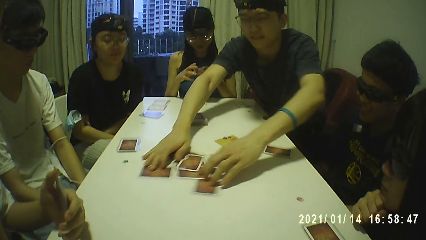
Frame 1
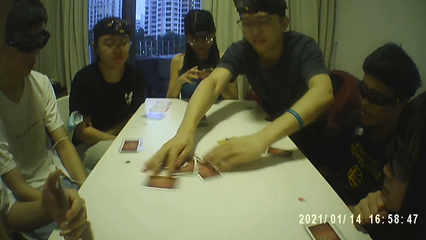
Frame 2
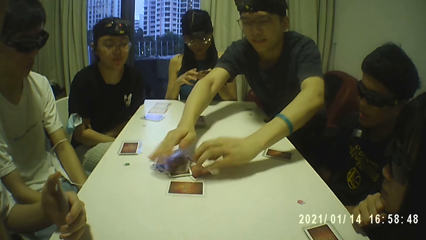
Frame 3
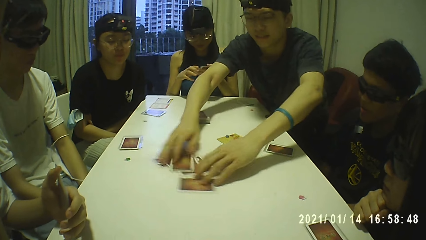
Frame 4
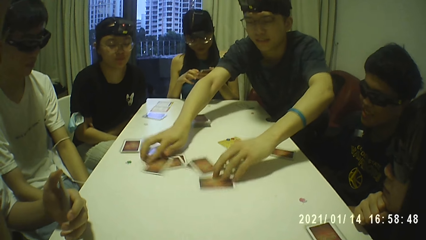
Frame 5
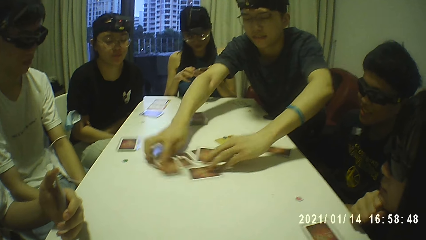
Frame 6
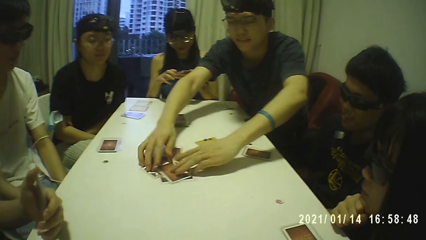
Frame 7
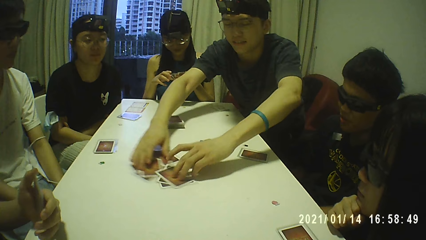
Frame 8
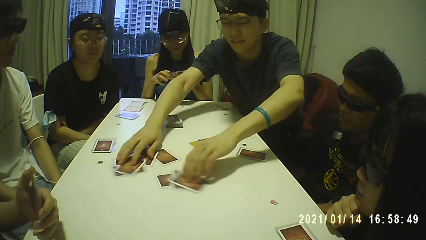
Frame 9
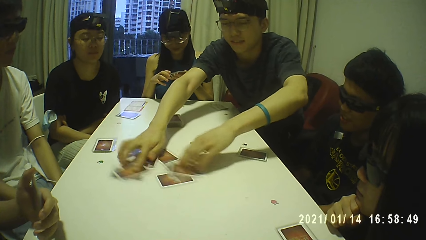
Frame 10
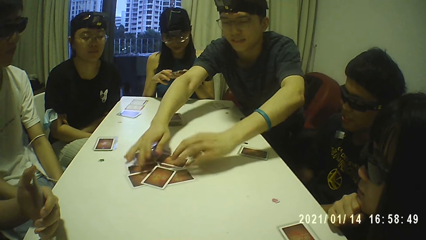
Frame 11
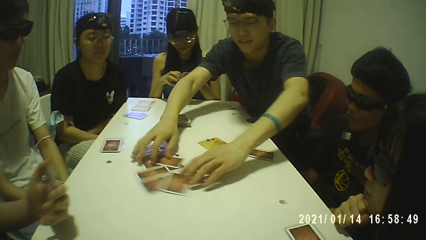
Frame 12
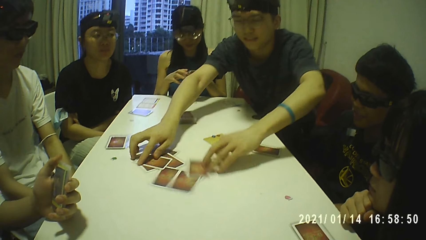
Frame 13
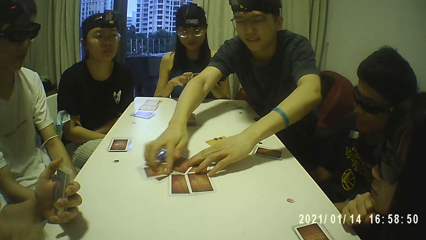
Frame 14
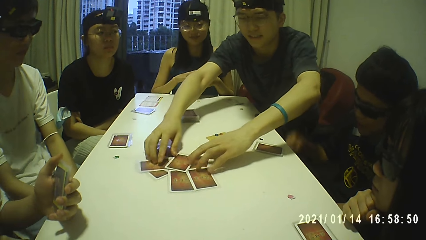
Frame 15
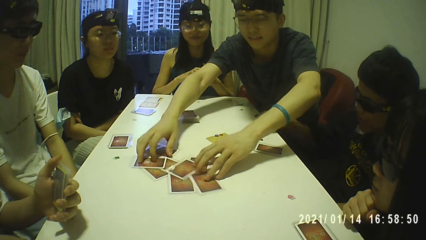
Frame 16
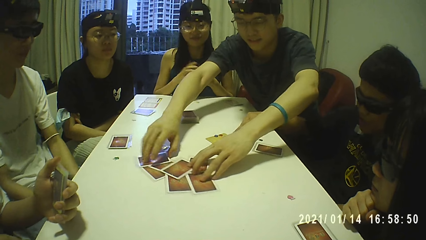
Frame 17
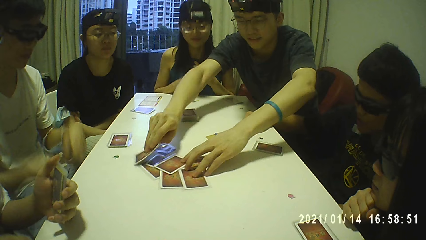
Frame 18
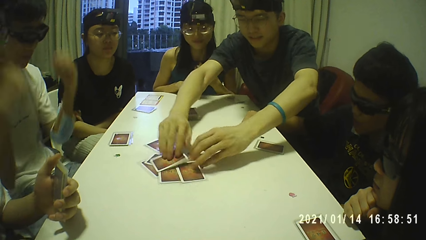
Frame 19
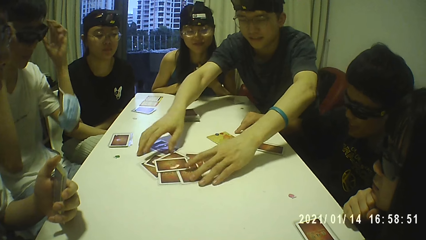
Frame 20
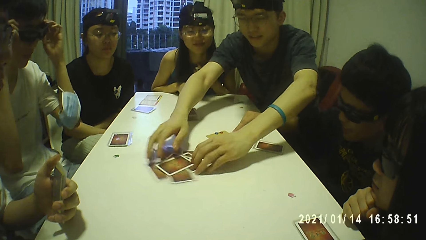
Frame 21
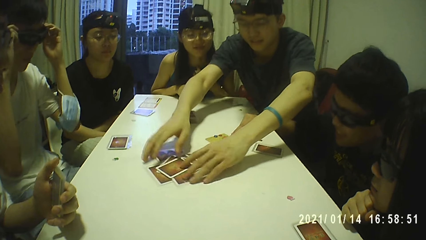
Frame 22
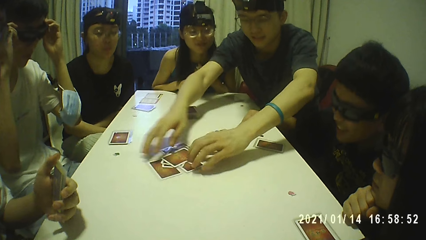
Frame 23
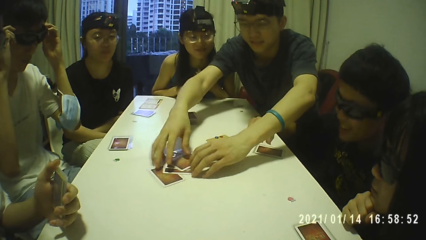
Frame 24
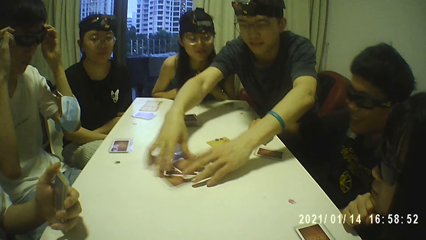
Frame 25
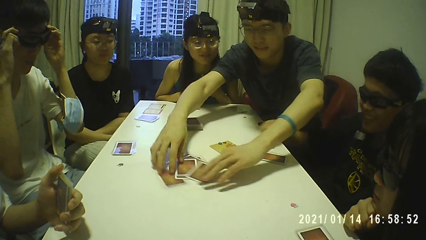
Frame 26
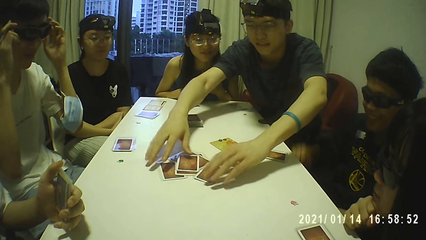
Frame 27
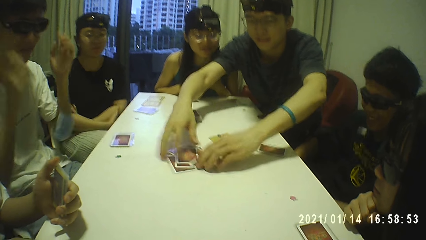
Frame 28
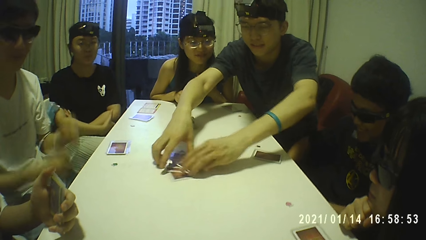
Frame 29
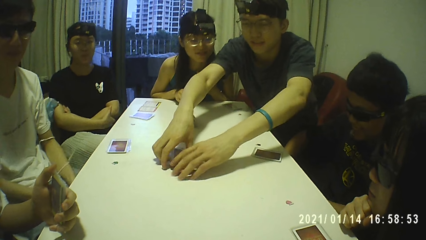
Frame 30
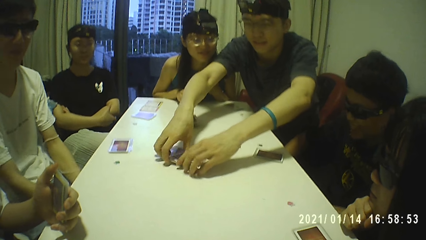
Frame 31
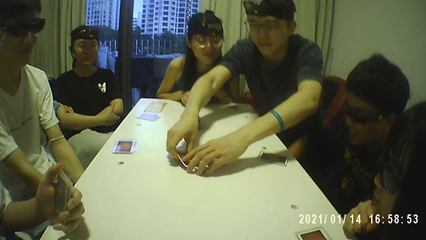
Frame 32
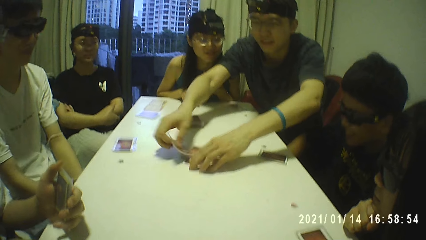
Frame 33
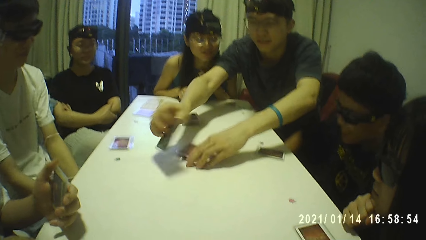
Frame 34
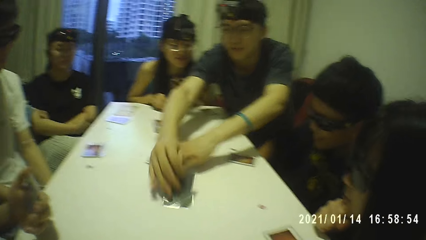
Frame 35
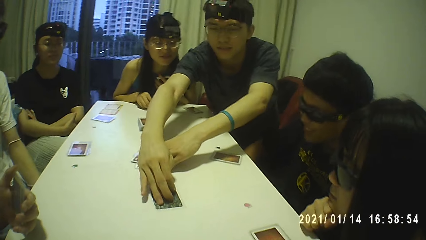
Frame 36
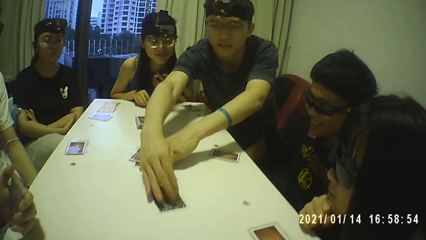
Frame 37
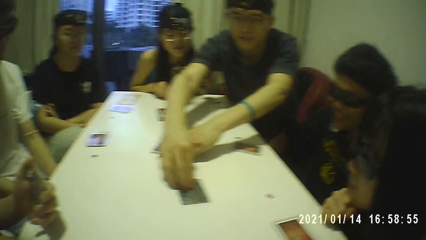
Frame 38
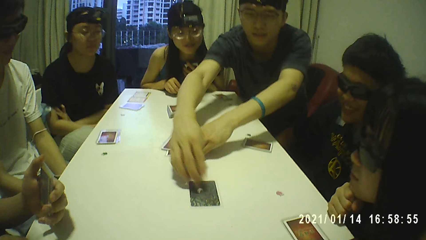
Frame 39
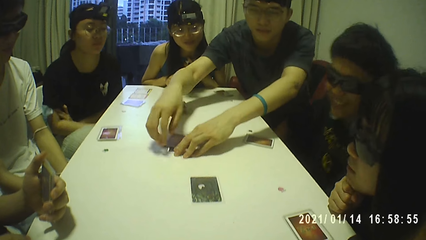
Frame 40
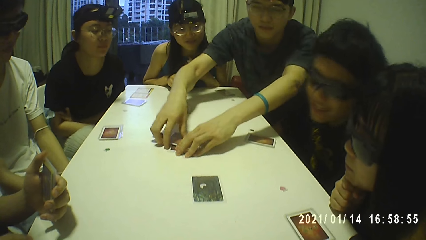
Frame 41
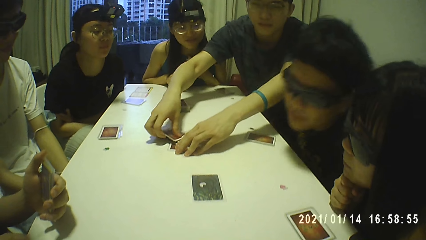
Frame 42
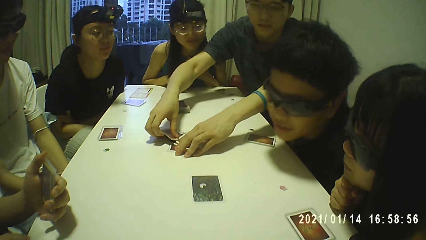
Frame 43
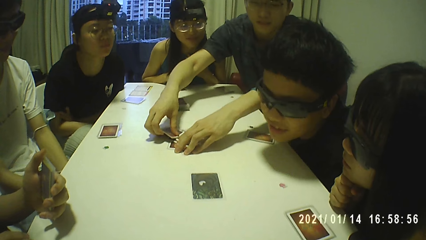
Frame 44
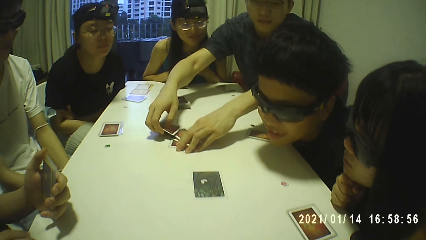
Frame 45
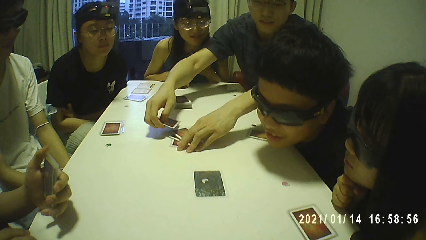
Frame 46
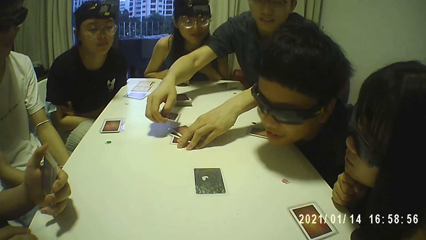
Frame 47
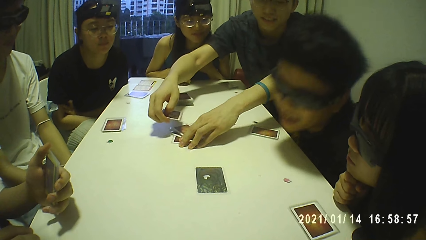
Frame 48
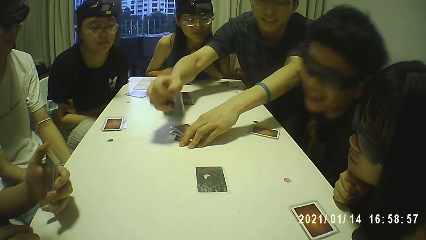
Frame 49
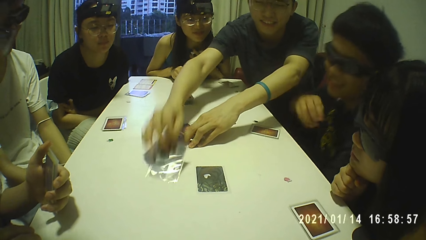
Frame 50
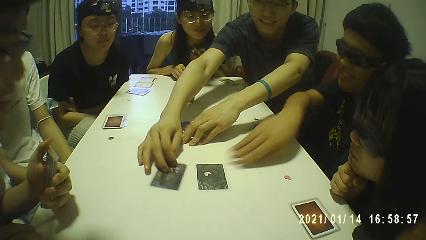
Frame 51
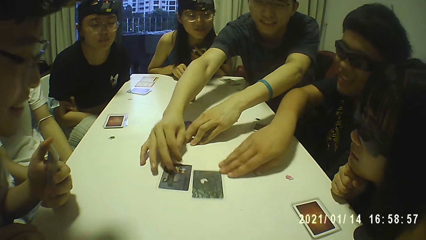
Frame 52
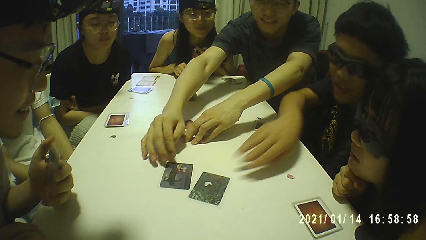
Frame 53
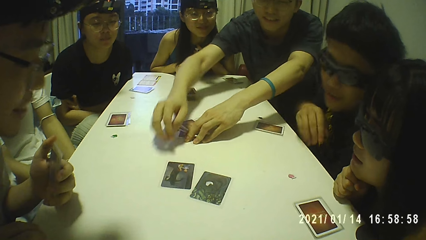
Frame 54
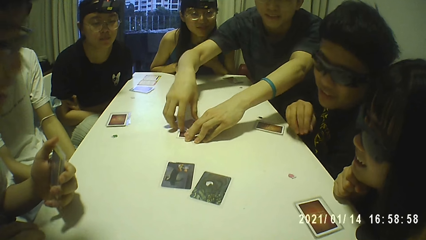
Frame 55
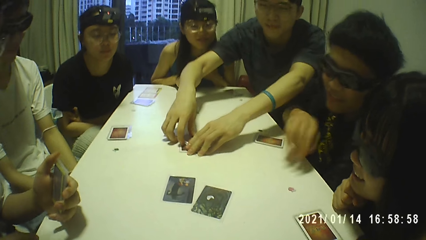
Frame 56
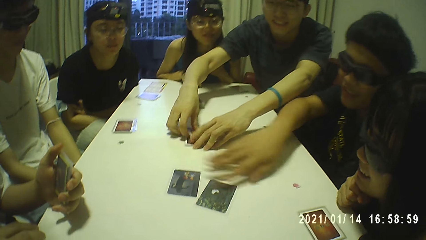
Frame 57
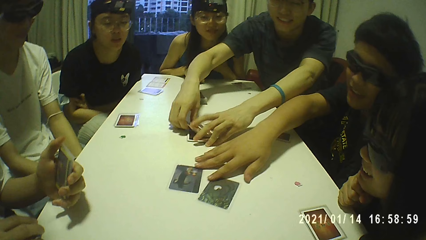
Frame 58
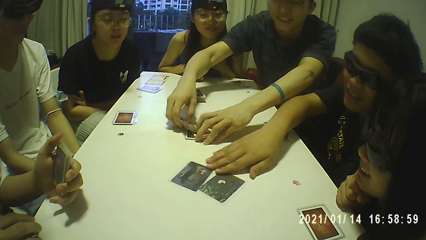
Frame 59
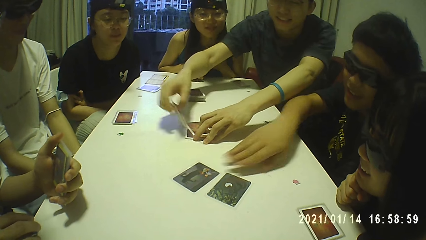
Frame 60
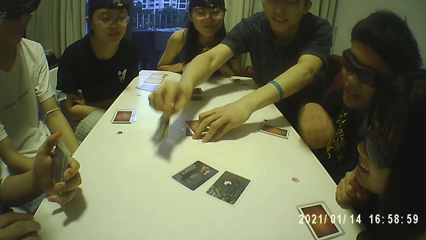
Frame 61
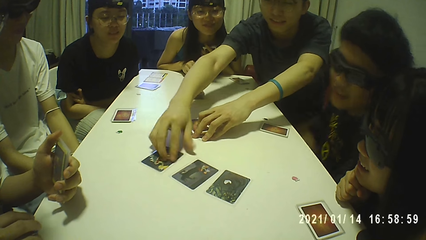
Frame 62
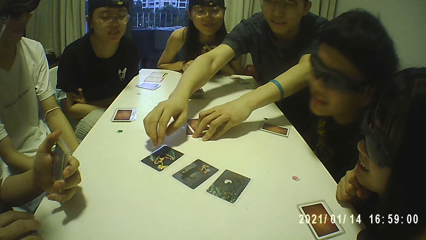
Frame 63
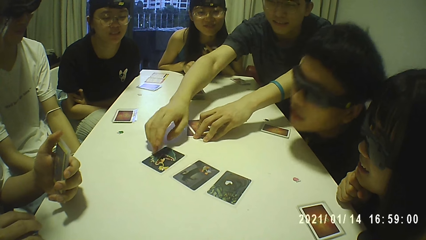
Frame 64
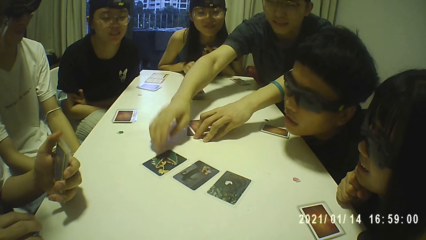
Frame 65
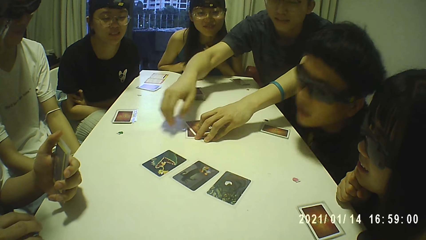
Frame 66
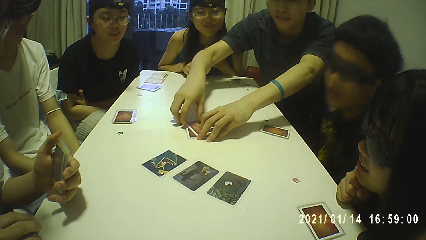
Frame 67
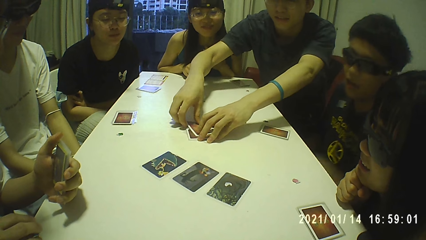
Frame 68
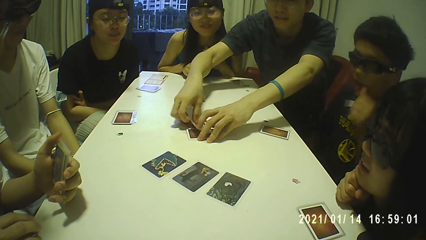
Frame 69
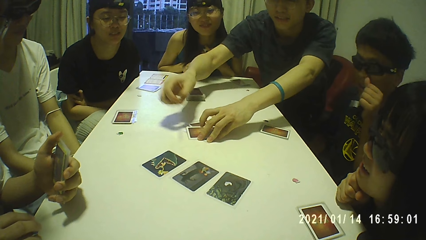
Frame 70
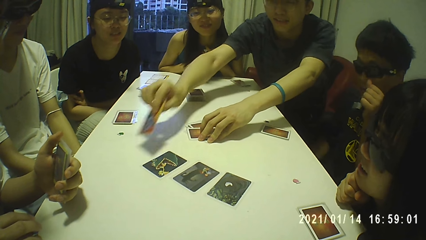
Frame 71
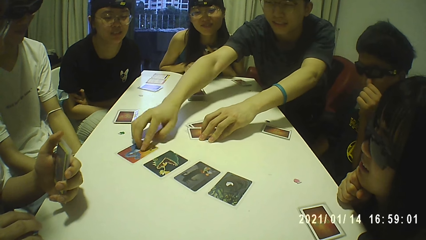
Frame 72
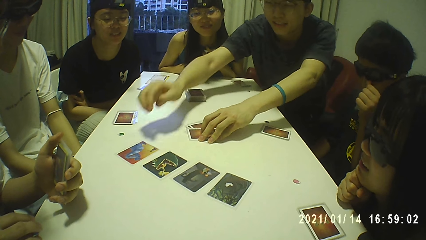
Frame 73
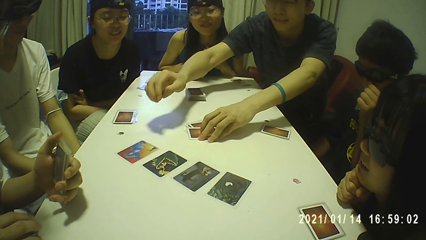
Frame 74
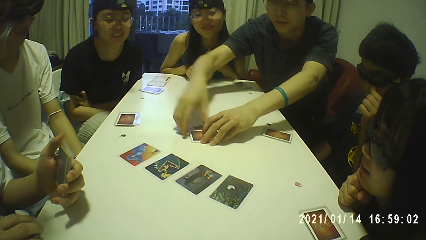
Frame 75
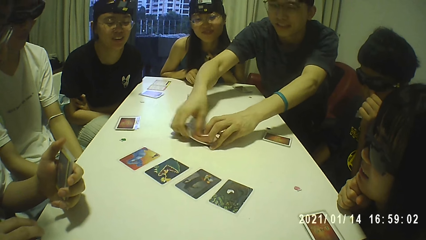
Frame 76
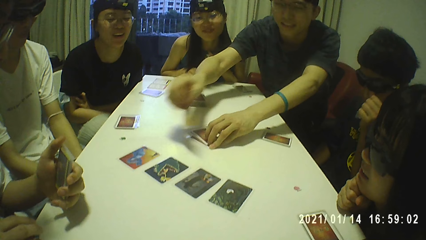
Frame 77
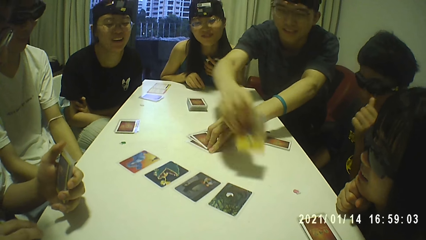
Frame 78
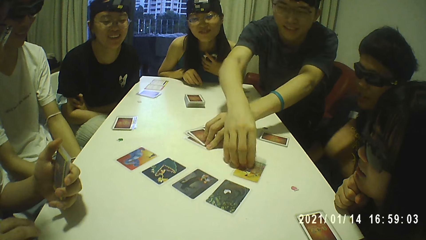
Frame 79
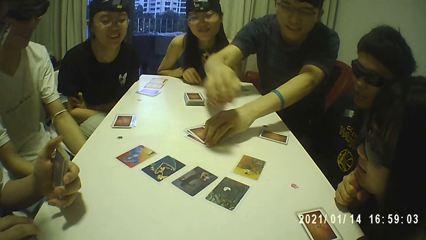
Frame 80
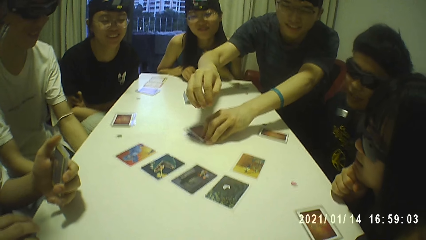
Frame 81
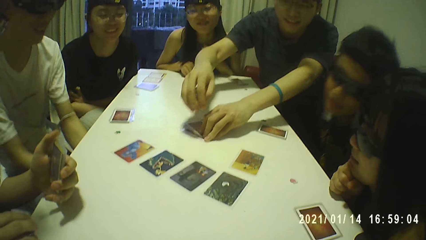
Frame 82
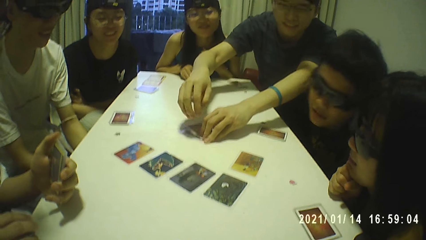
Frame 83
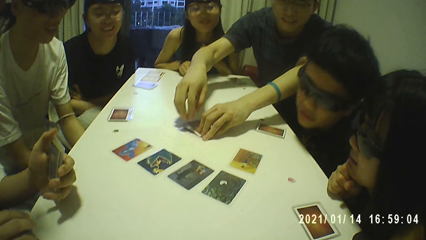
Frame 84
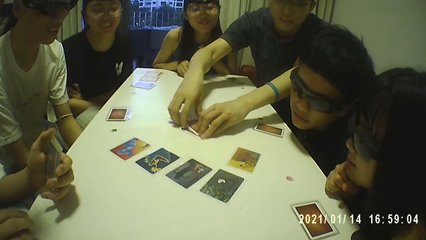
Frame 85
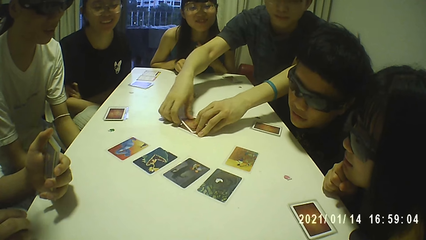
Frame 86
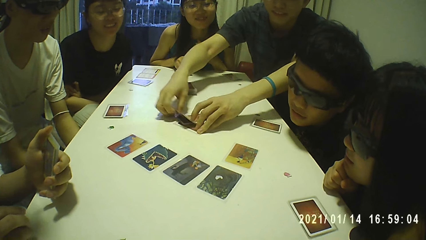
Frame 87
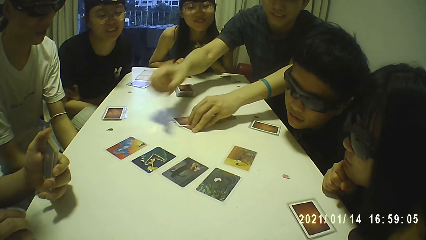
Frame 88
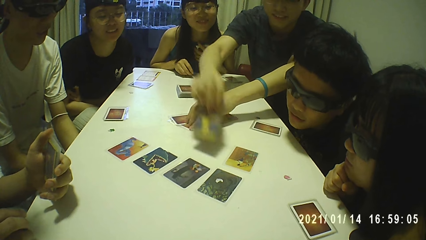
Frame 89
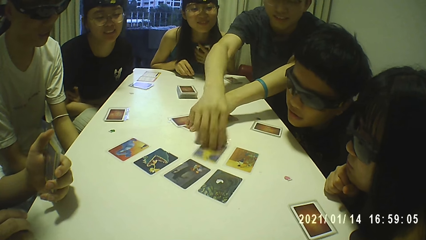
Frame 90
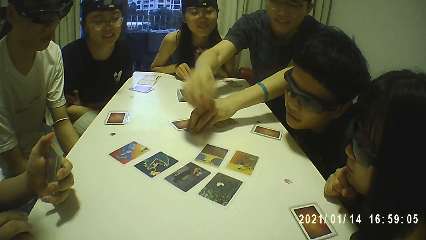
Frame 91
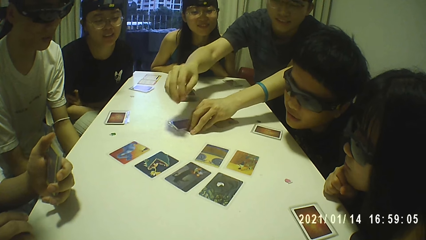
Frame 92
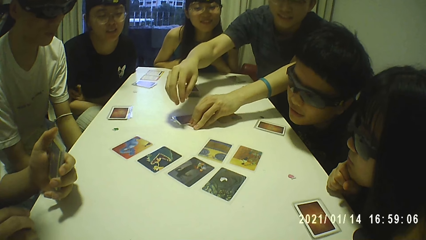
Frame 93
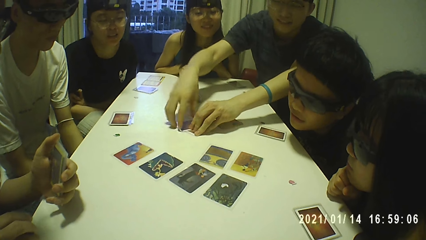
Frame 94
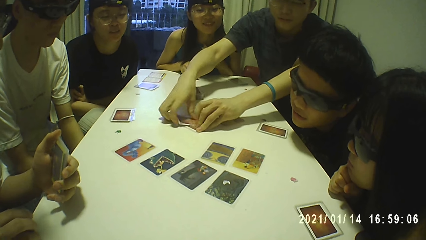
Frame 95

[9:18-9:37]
The first woman holds the cards with her left hand. Another man adjusts the pair of glasses on his face with both hands. The man who moved the cards picks a card from the cards on the table with his right hand and places the card on the table with his right hand. Another man scratches his left eye with his left thumb.
